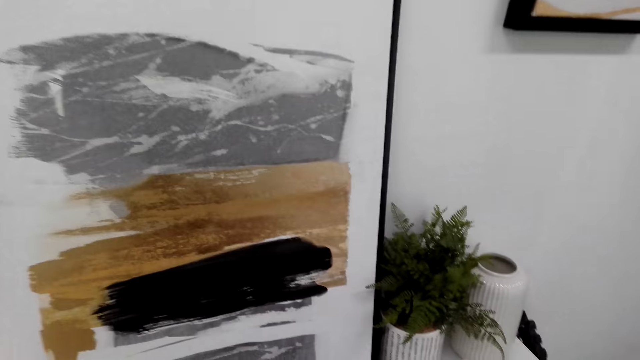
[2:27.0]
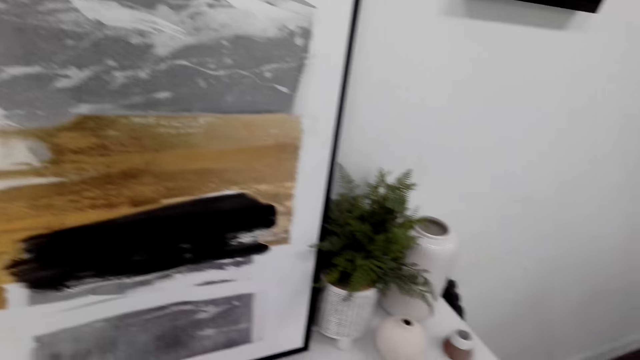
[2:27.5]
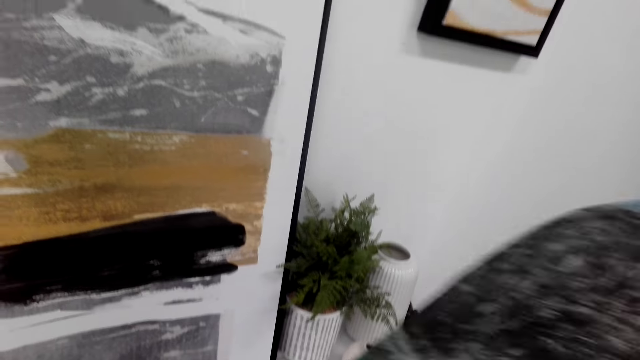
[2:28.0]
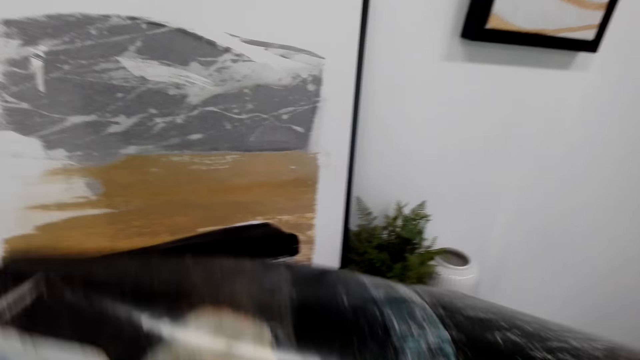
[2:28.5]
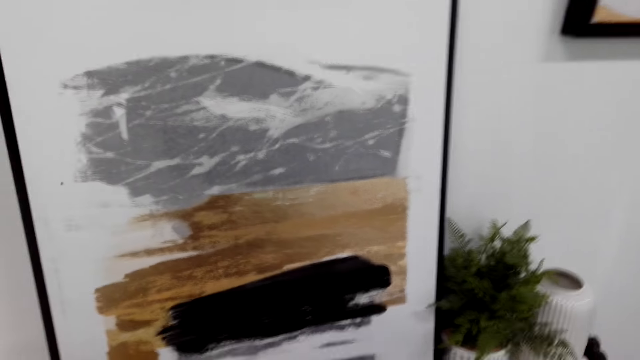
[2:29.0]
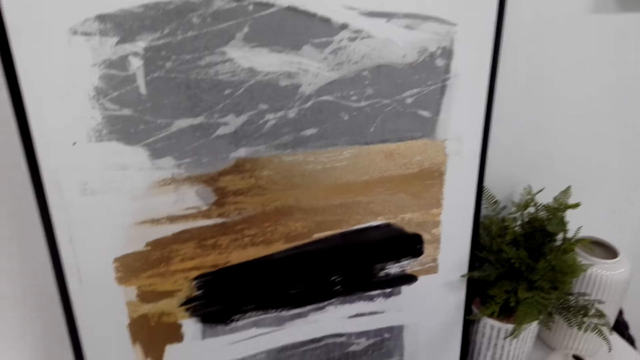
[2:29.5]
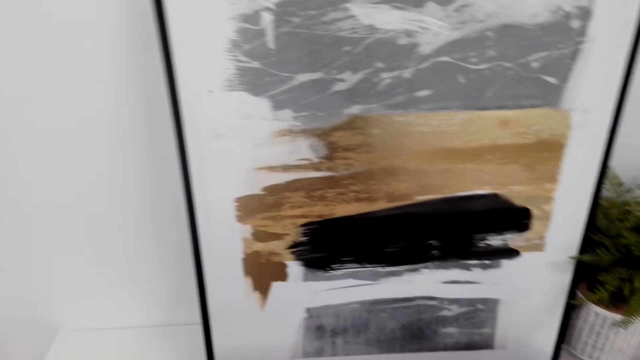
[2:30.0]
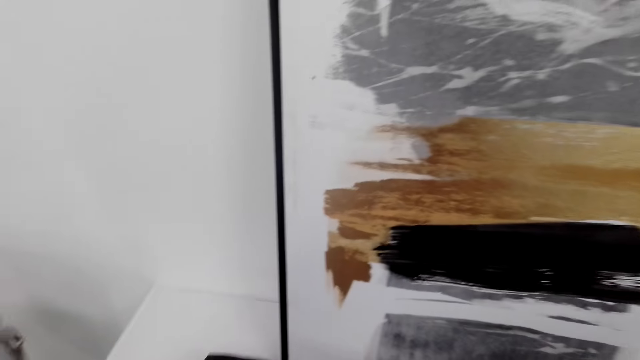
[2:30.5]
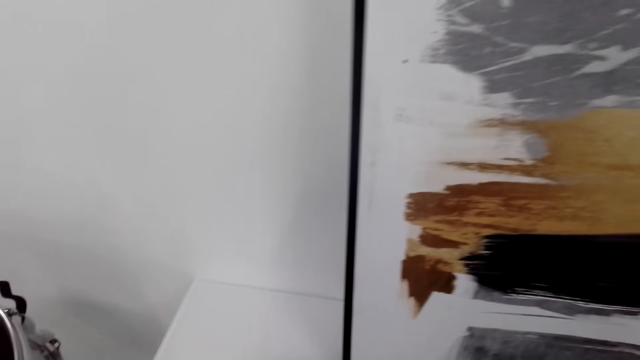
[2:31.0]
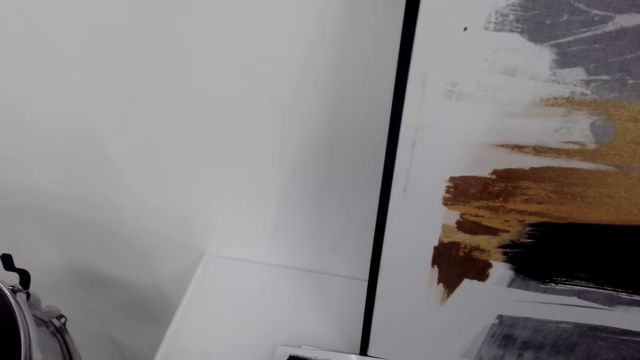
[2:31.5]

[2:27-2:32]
The camera wearer straightens decorating paper in the room.

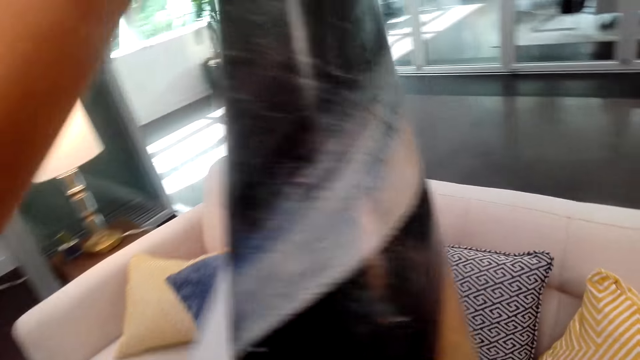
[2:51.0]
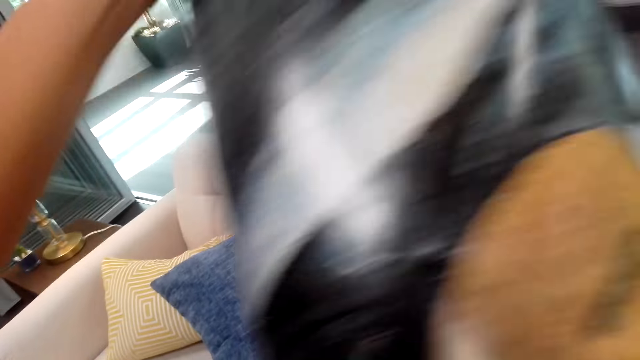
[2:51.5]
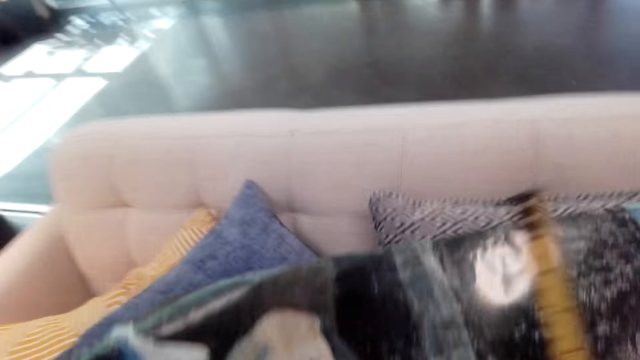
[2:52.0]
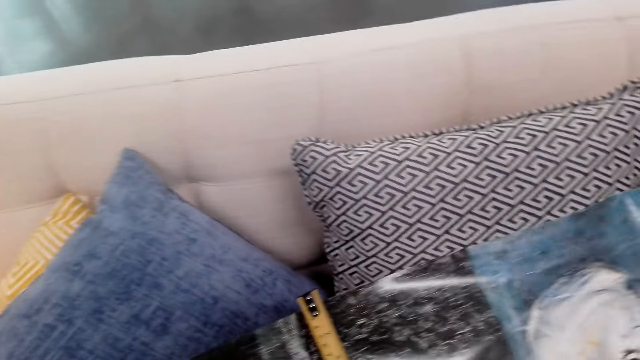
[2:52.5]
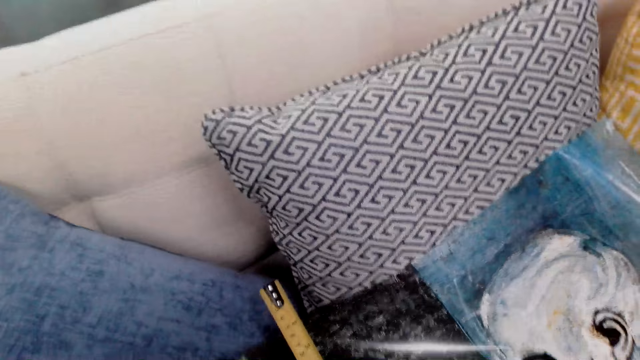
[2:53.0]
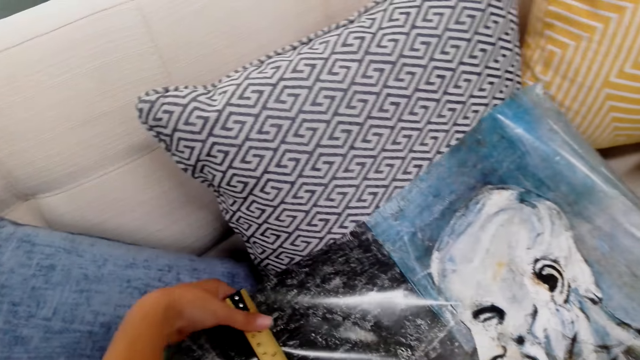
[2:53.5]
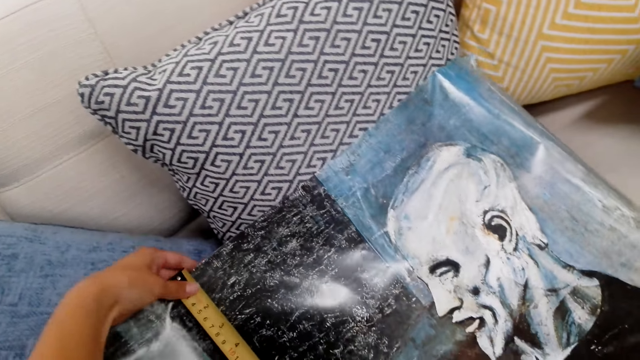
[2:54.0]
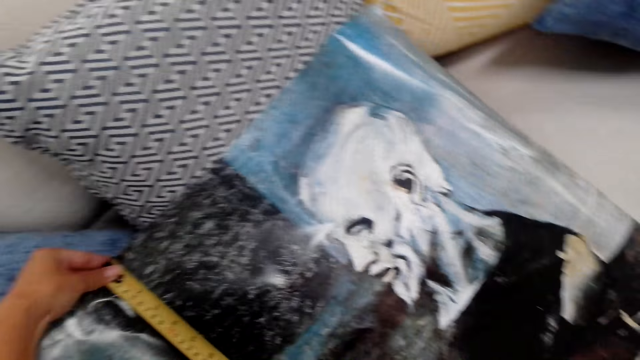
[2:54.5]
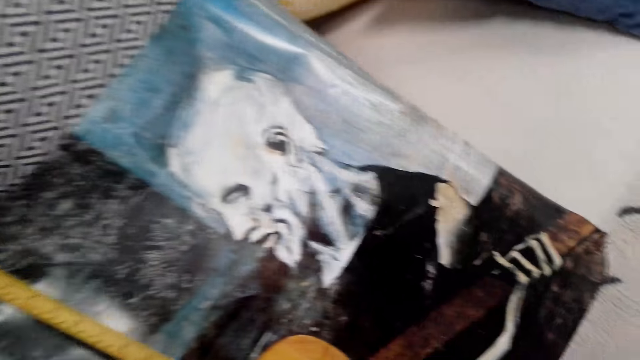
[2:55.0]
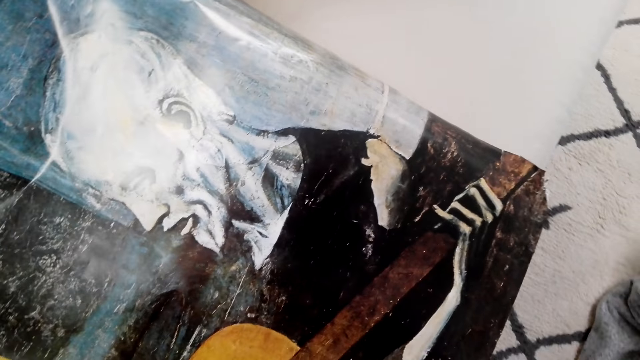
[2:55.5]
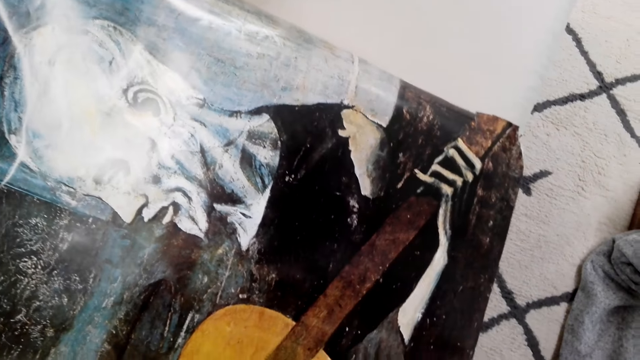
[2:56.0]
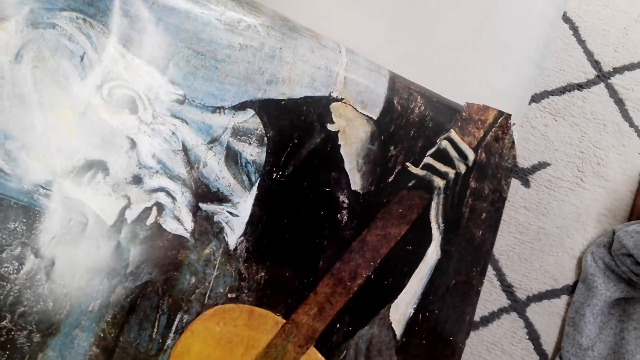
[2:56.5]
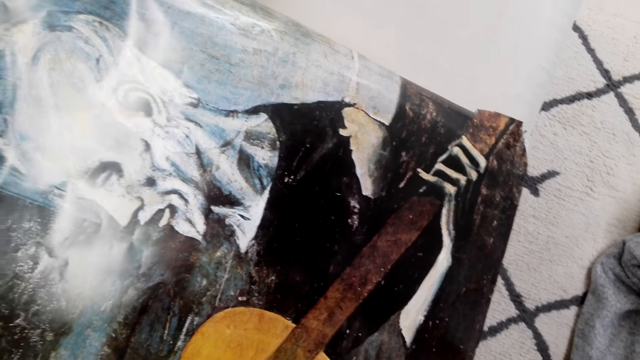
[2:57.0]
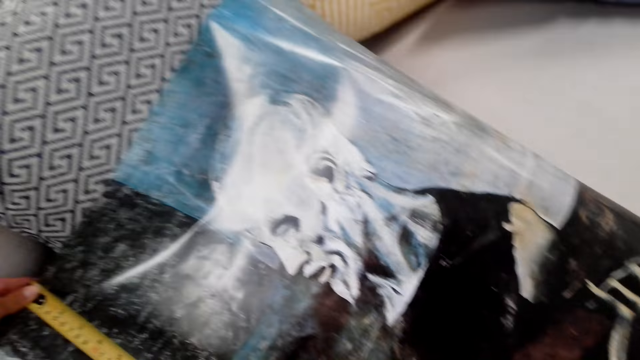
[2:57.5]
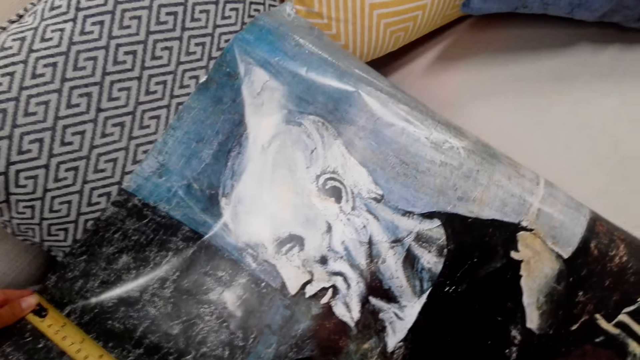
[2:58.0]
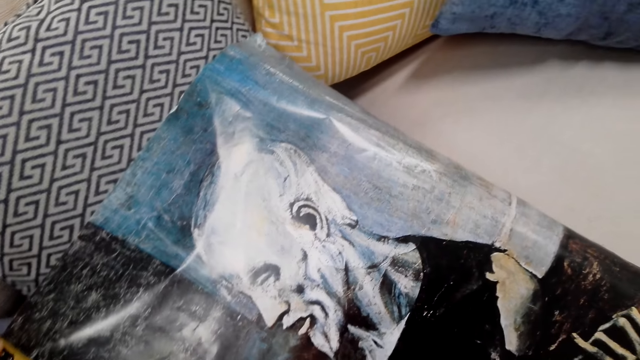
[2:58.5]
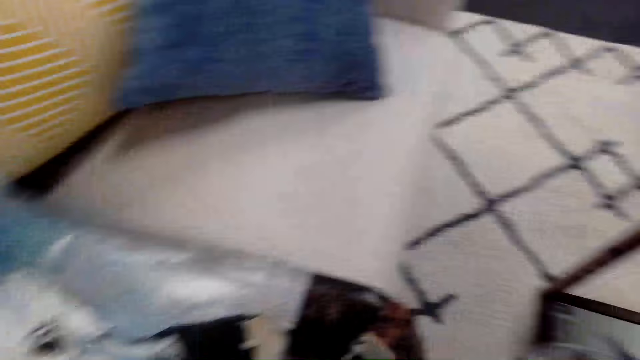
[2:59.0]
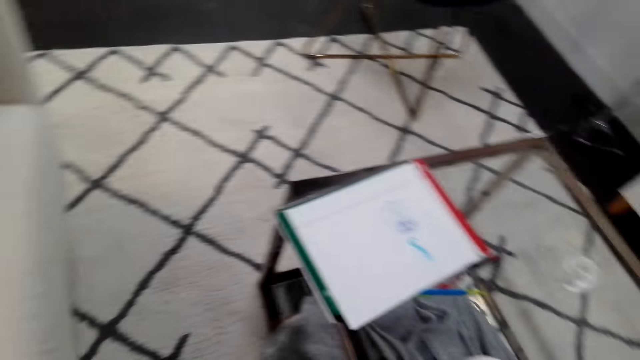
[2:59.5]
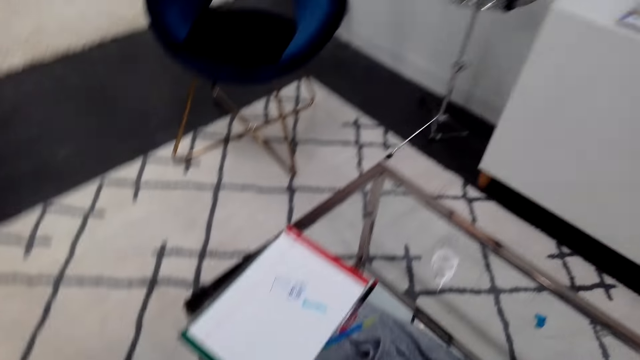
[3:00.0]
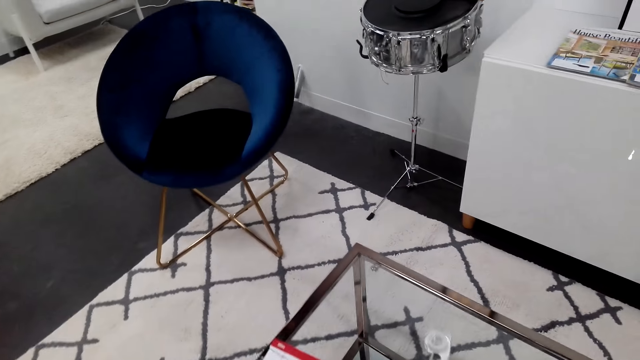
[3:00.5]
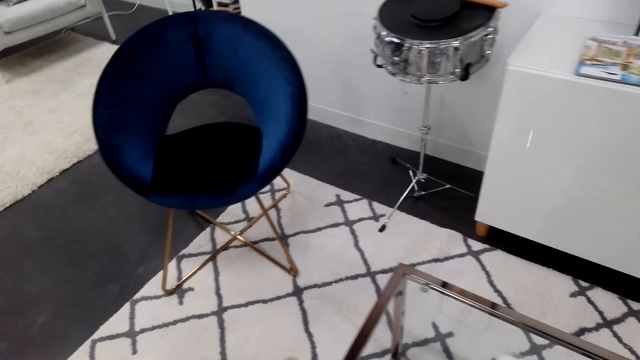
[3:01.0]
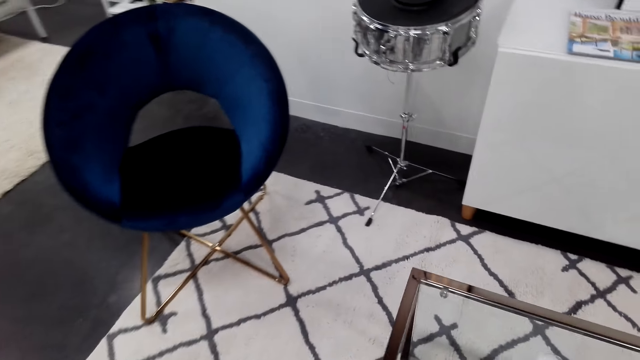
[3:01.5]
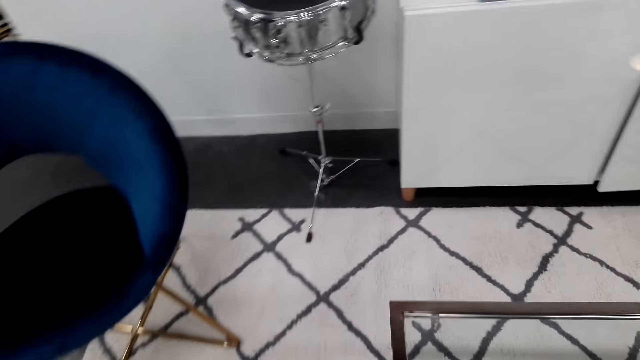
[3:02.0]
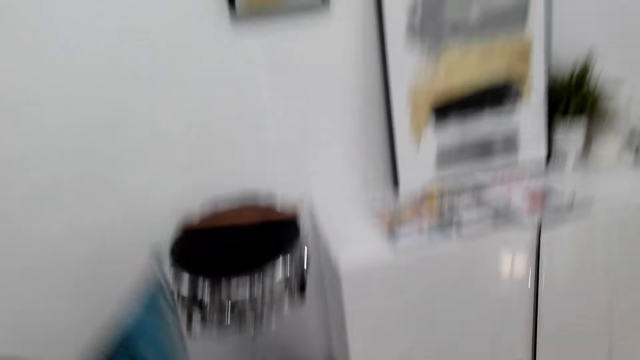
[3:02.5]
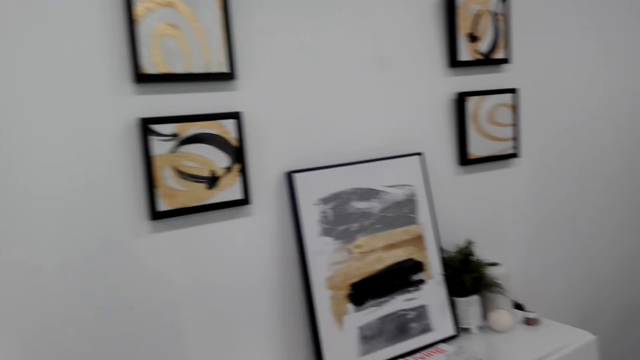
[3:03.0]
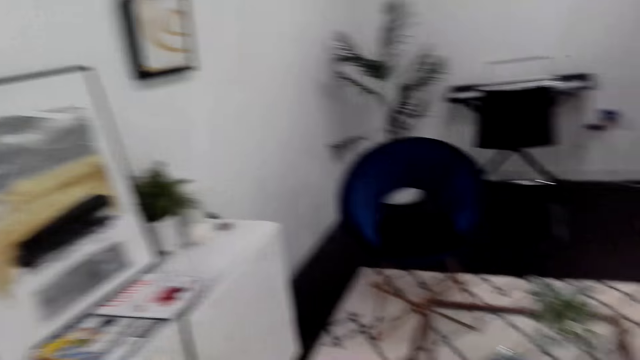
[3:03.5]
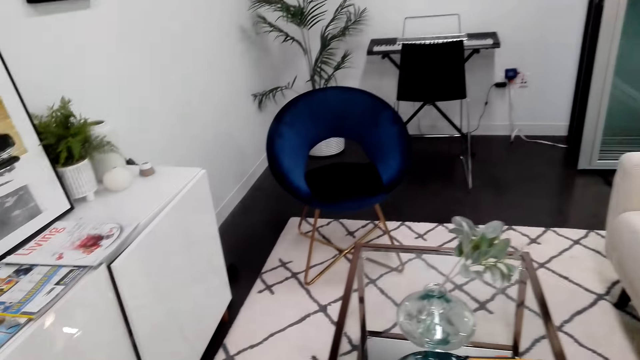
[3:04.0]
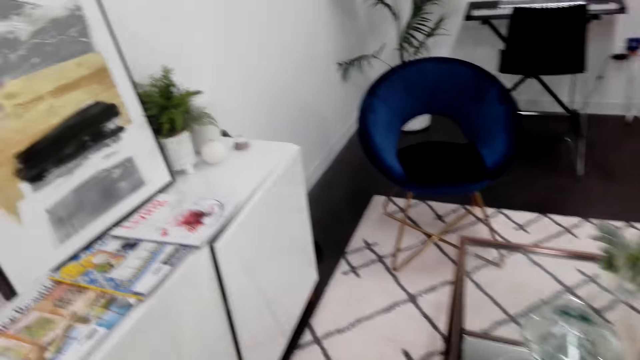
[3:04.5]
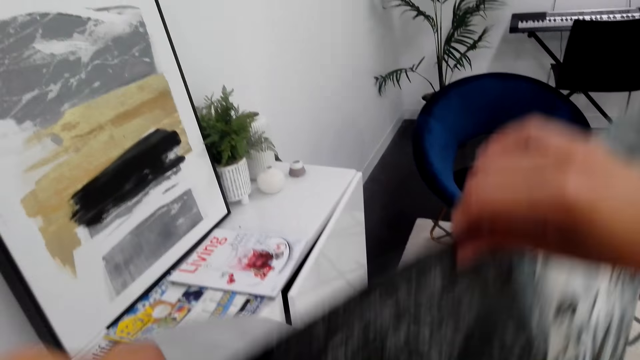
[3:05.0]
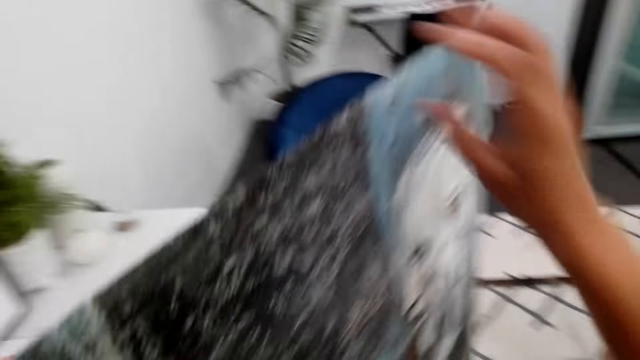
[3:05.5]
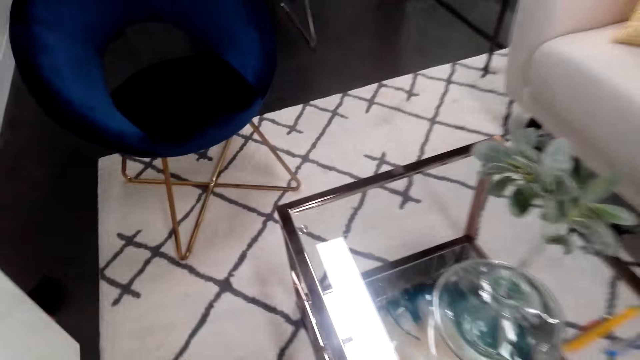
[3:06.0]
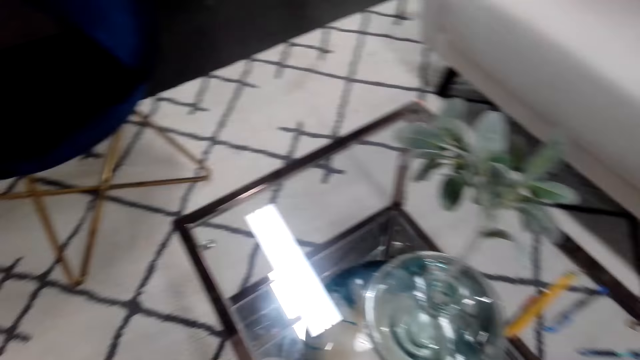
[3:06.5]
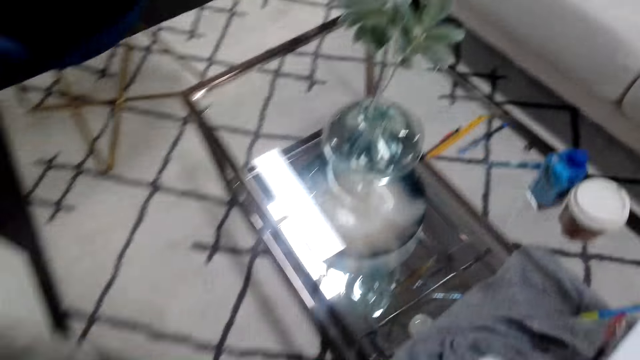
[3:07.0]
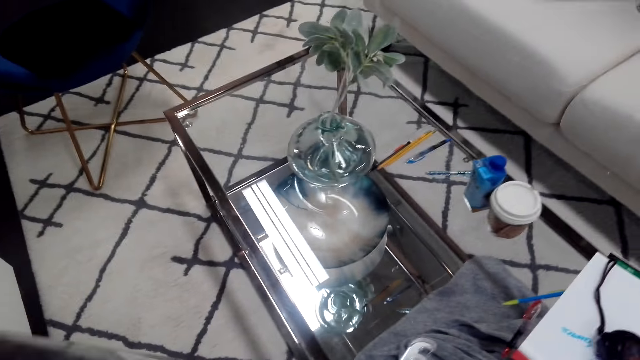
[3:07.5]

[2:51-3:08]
The camera wearer puts the decorating paper or image on the couch. They hold the image. They measure the image. They hold the image.
